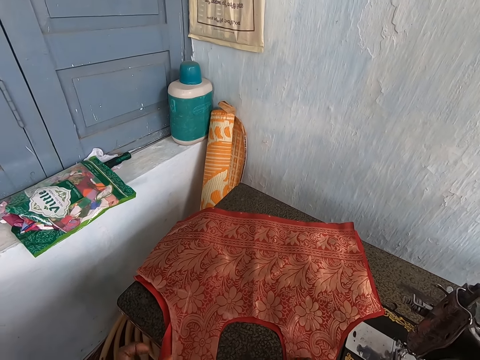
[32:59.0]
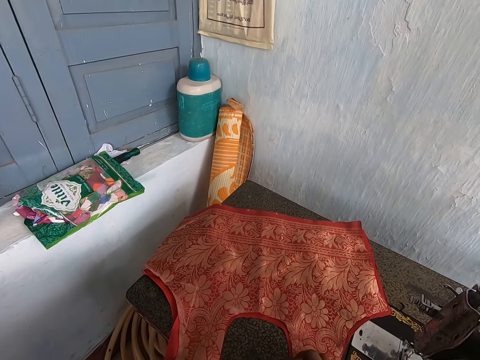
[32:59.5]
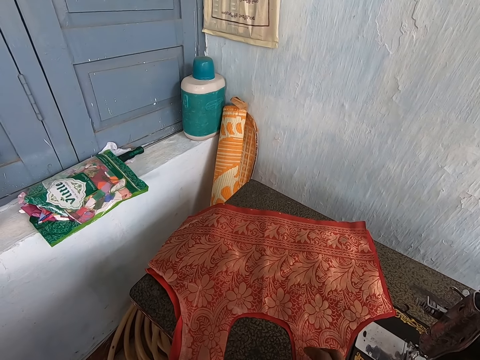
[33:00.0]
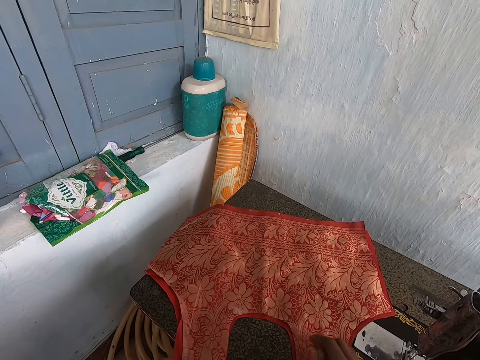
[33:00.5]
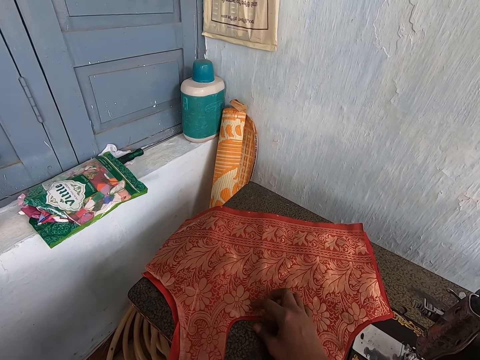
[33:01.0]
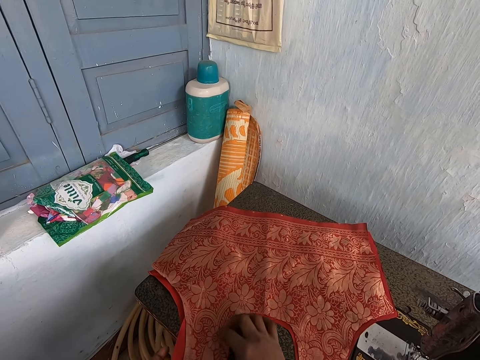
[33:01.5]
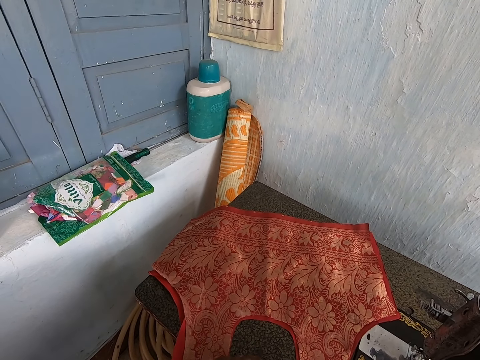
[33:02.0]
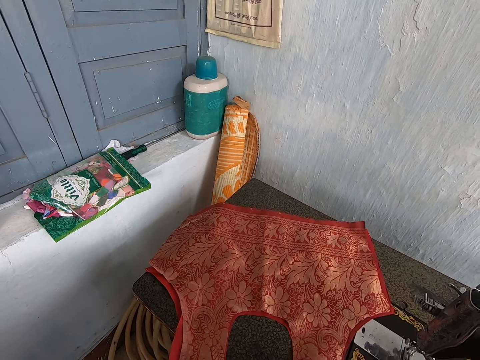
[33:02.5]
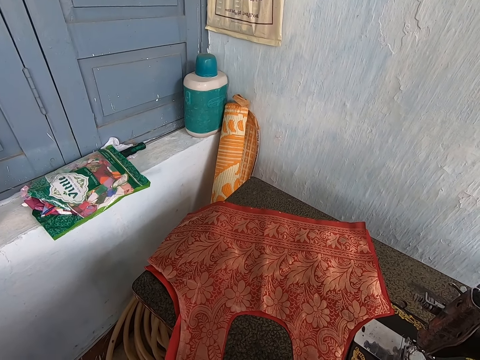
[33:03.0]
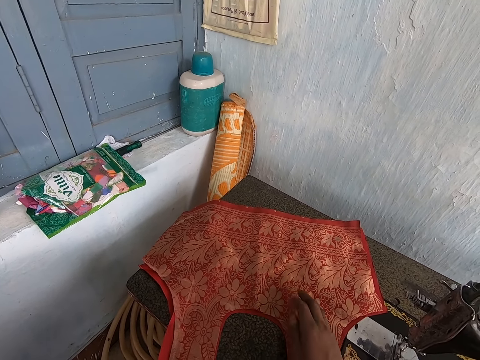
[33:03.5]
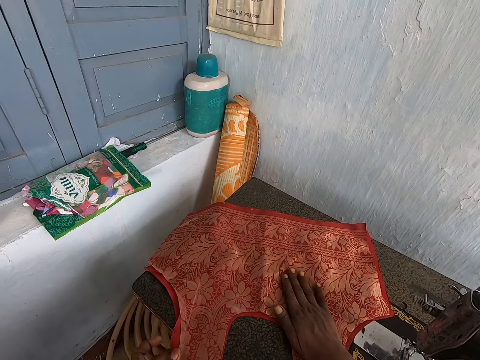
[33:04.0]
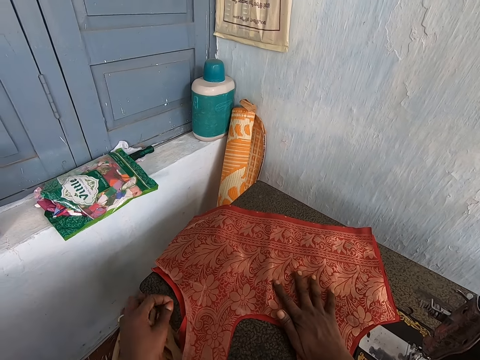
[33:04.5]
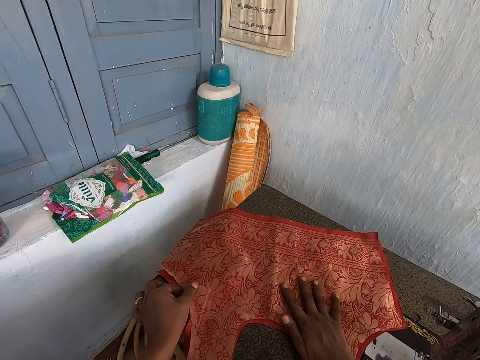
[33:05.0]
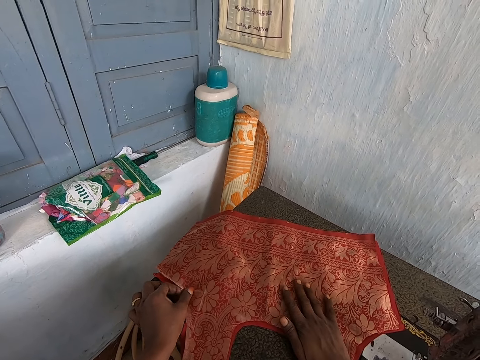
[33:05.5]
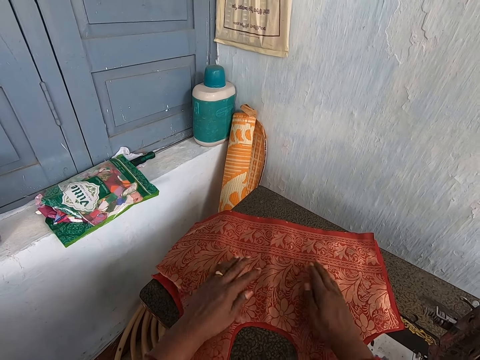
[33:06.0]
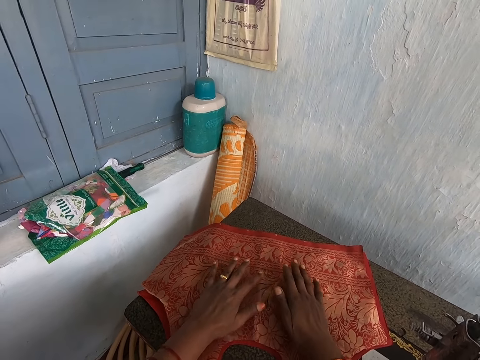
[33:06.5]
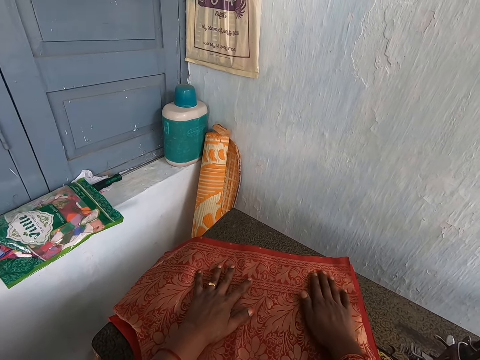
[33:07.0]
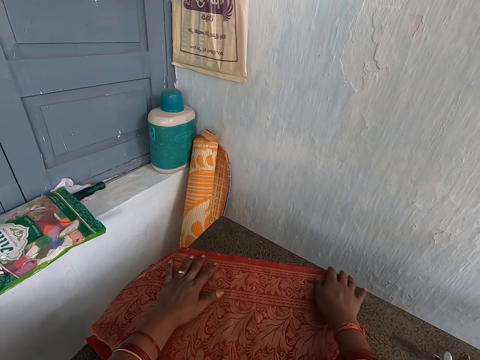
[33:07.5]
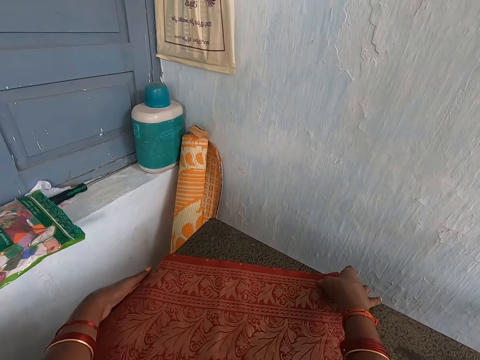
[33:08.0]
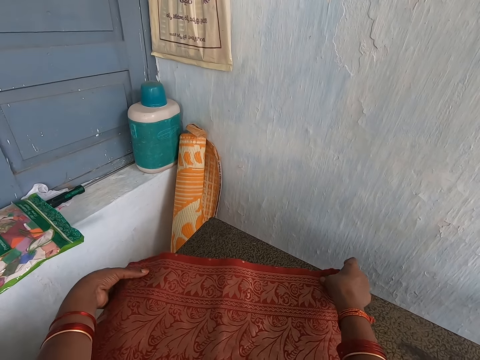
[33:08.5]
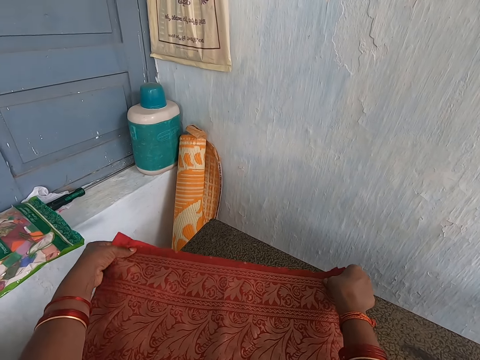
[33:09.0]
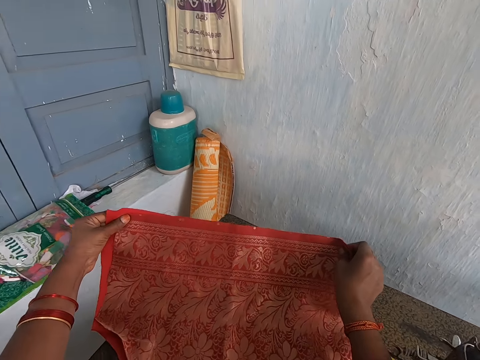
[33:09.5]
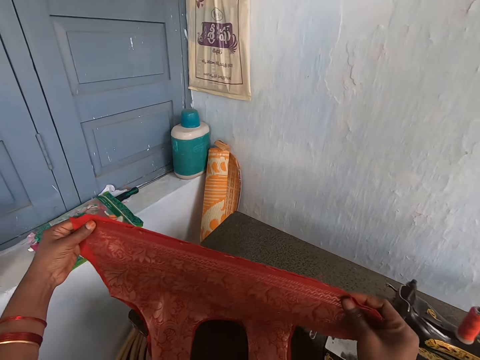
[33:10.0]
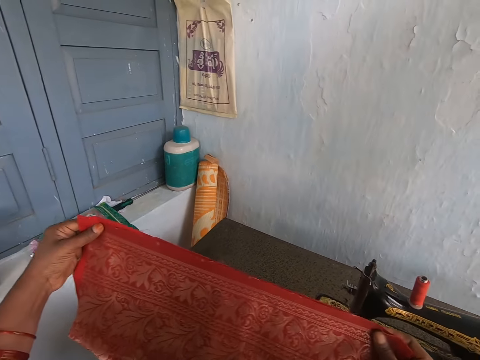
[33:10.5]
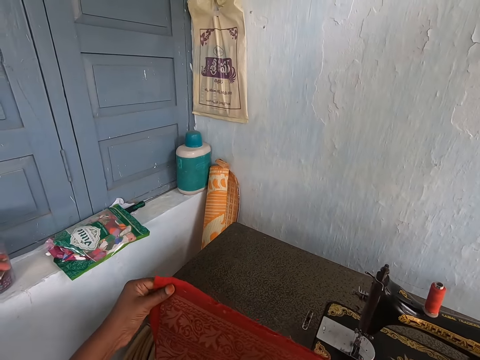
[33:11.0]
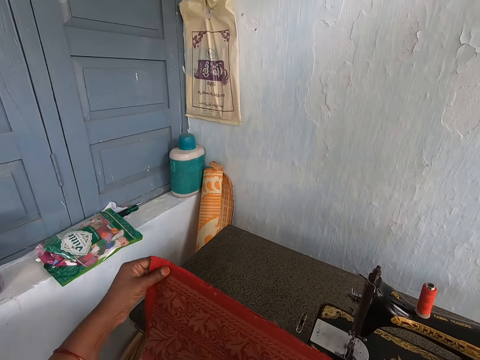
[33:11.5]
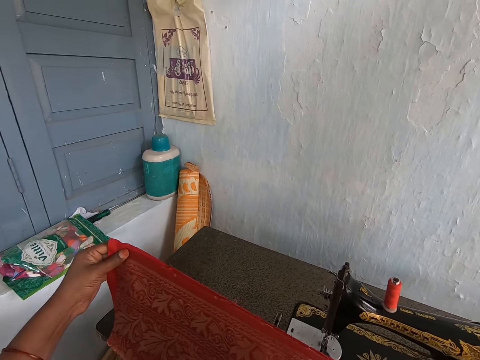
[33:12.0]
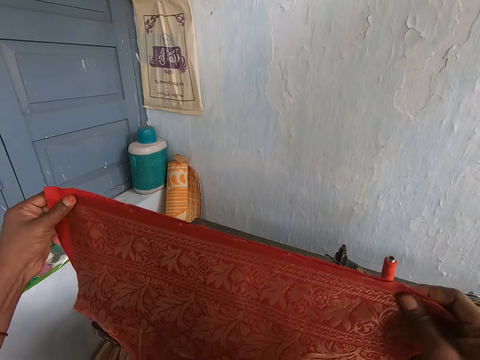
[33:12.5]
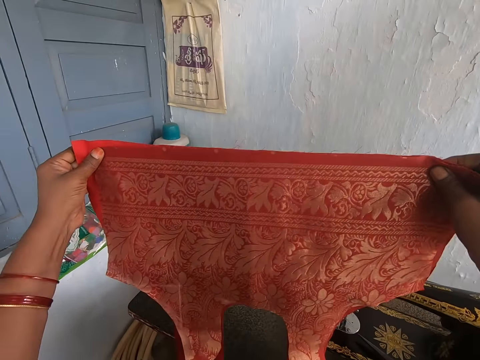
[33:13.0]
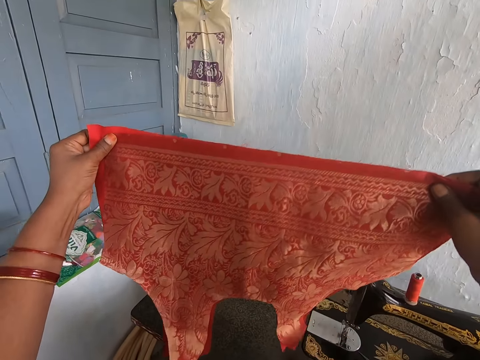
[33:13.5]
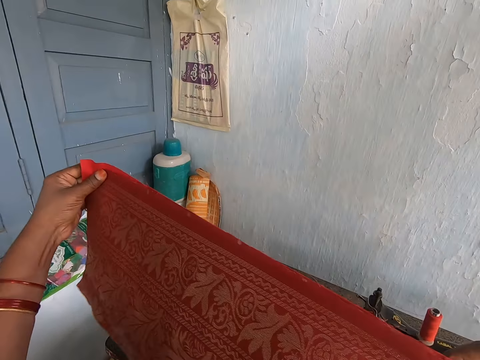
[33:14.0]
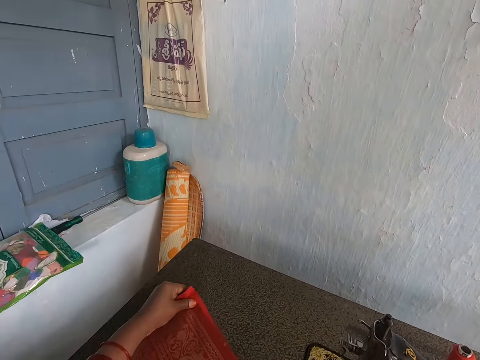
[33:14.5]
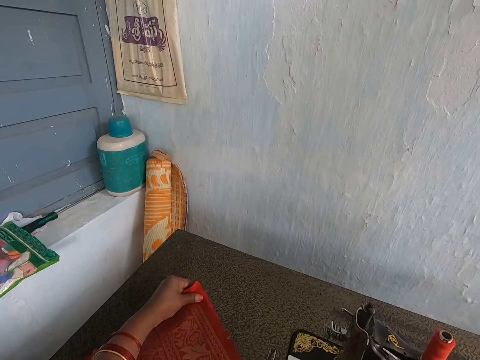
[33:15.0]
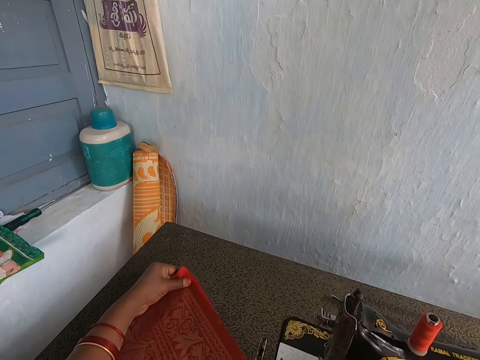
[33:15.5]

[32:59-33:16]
The camera wearer puts the right hand on the cloth. She straightens the cloth with the left hand. She touches the cloth with both hands. She picks up the clothes from the sewing machine with her hands. She holds the cloth with both hands, raises the cloth, and lowers the cloth towards the machine.

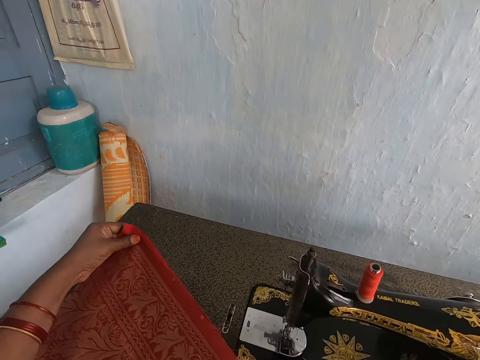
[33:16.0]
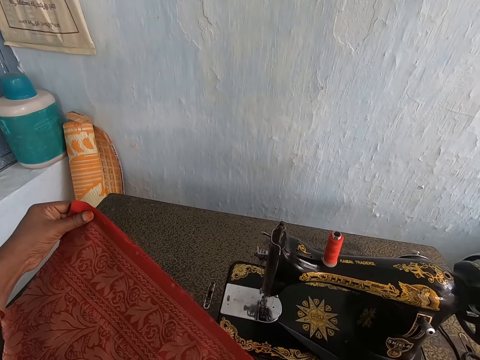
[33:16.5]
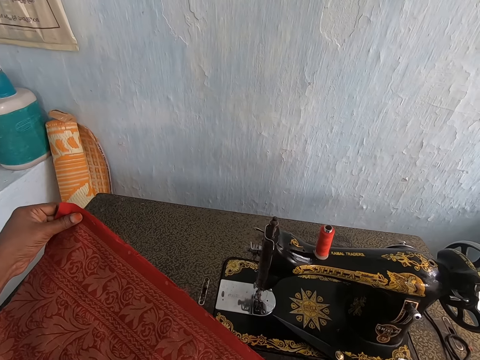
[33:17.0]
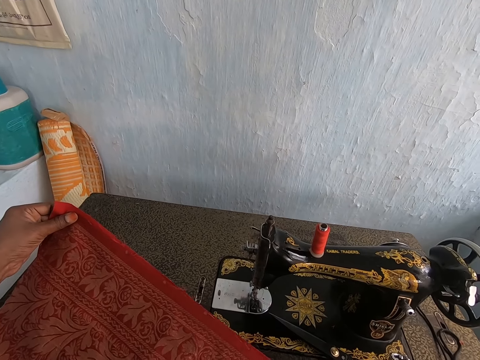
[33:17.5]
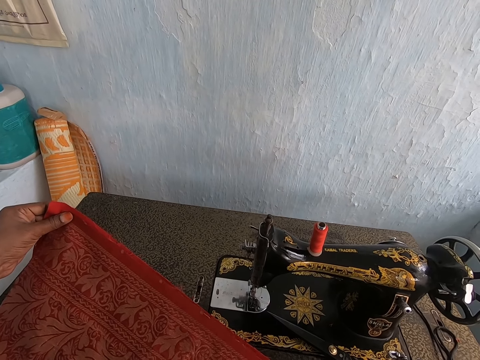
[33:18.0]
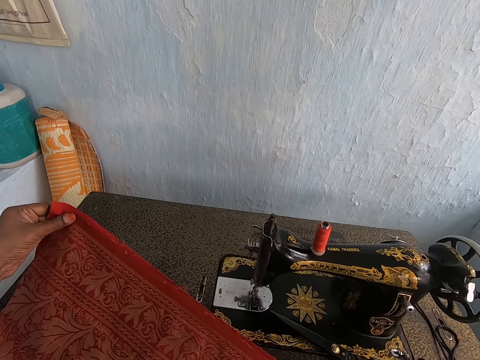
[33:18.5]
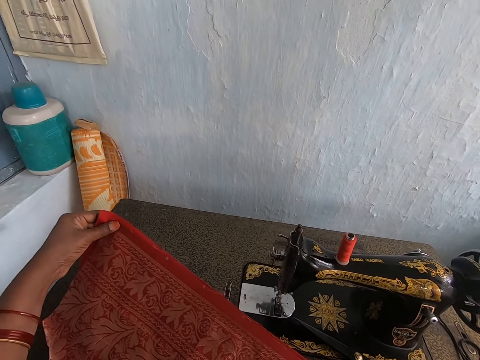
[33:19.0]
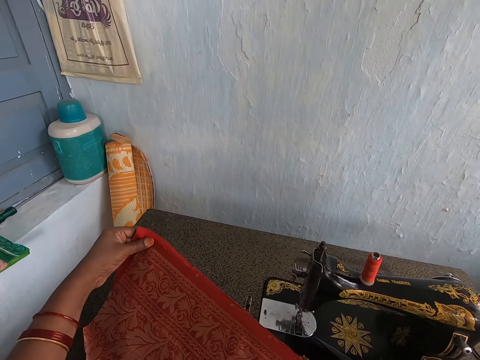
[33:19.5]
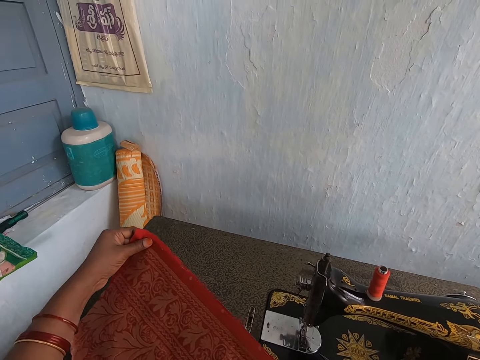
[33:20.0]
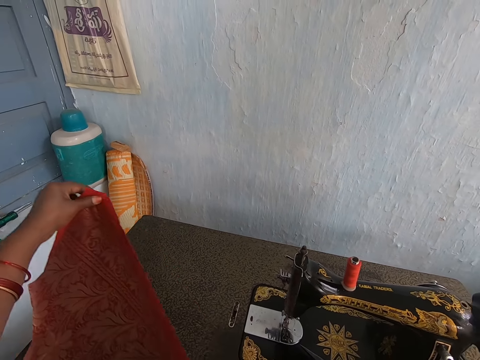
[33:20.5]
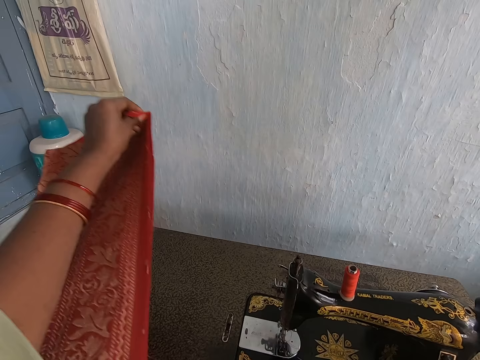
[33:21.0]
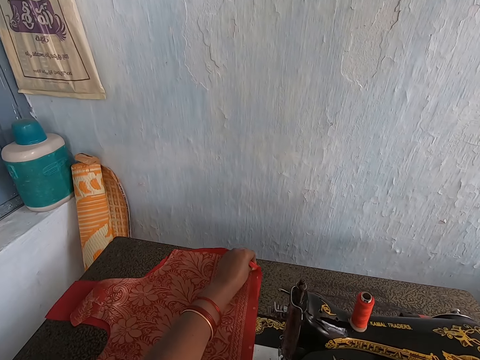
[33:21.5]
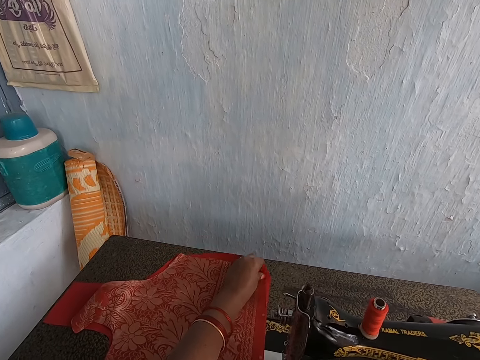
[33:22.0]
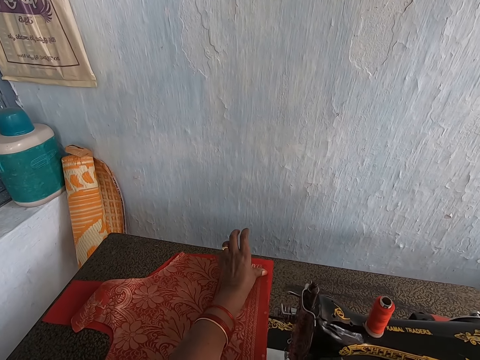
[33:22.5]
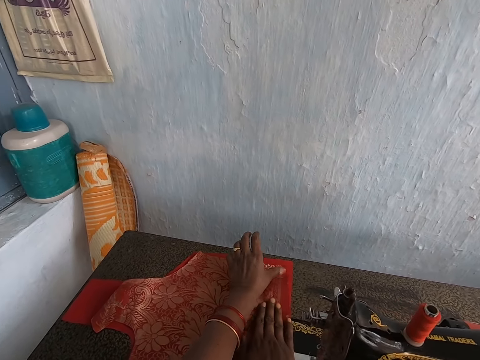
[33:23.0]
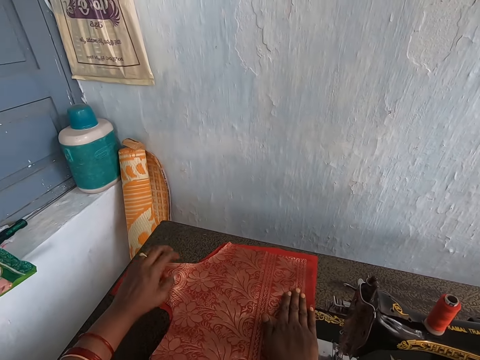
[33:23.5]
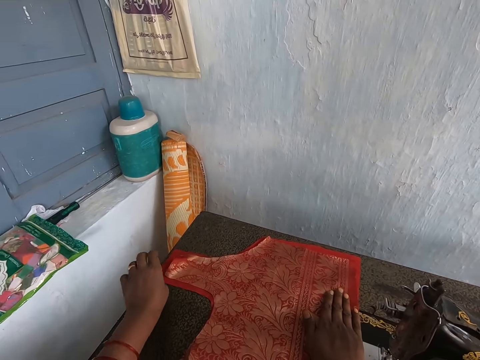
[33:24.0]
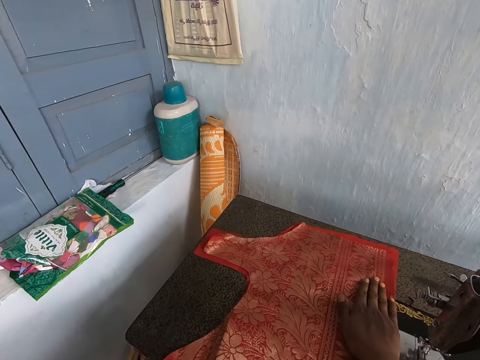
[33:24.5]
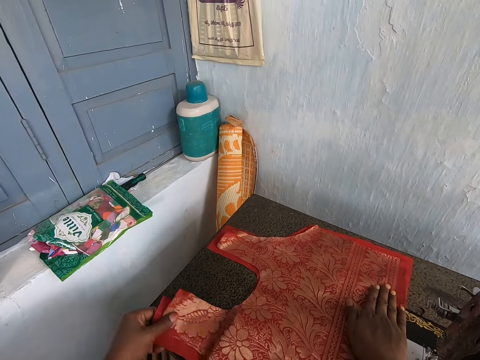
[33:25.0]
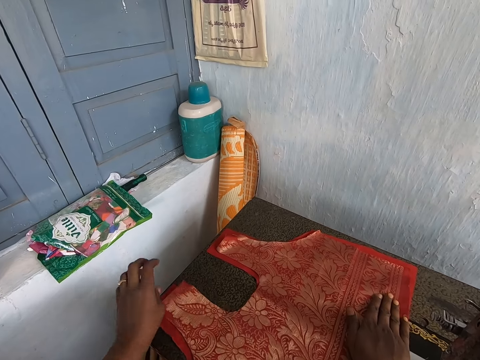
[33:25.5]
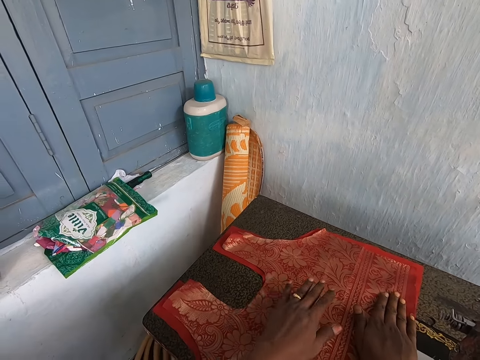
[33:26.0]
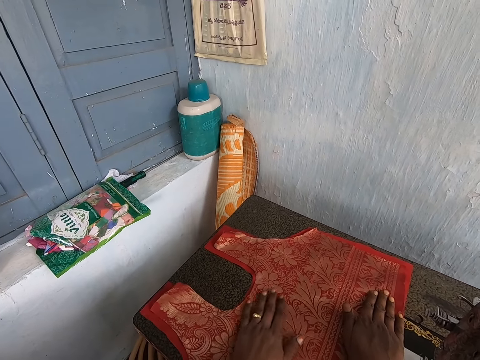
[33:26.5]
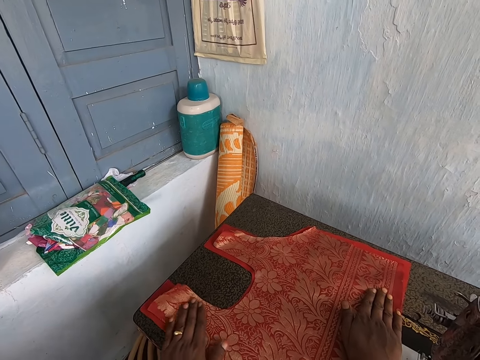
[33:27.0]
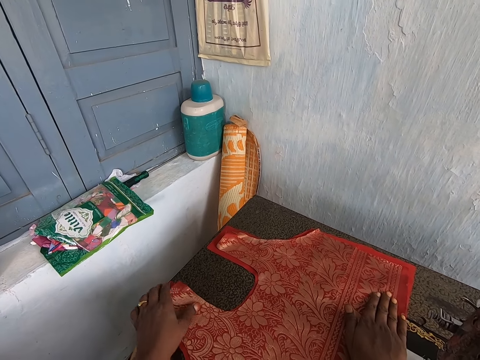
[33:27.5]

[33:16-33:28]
The camera wearer straightens a cloth with the right hand. She lays the clothes in her hands on the sewing machine. She holds the cloth with the right. She adjusts the clothes on the sewing machine with her hands. She straightens the cloth with the left hand, removes the hand from the cloth, holds the cloth with the left hand, puts the left hand on the cloth and moves the left hand on the cloth.
